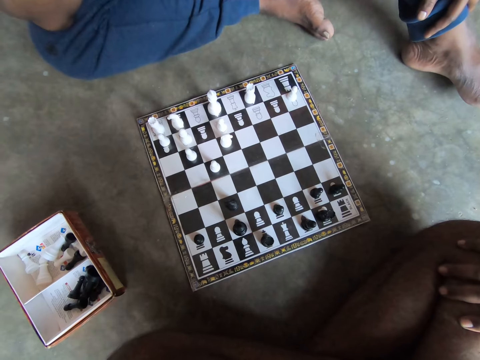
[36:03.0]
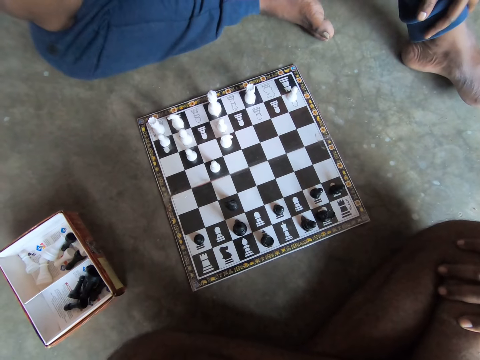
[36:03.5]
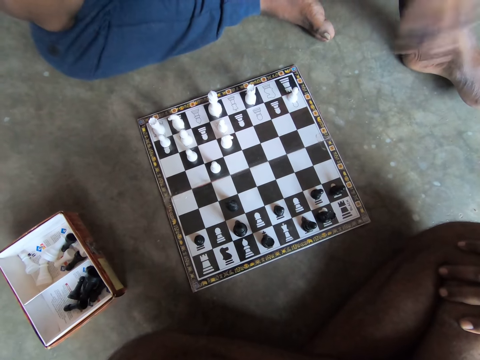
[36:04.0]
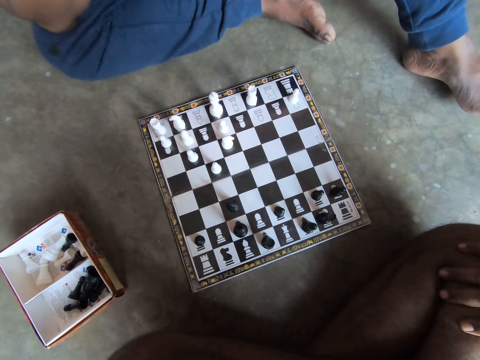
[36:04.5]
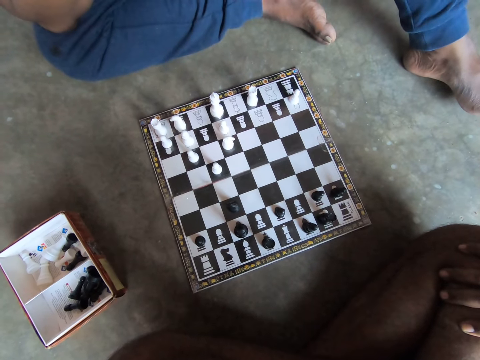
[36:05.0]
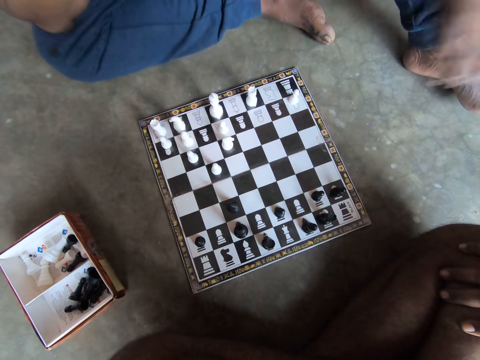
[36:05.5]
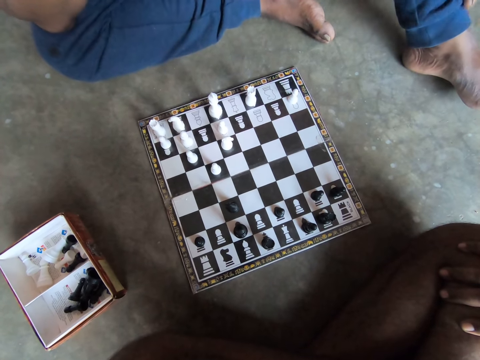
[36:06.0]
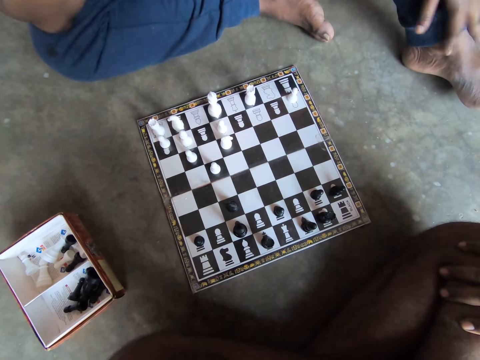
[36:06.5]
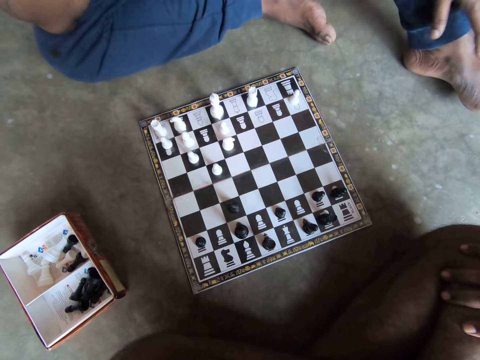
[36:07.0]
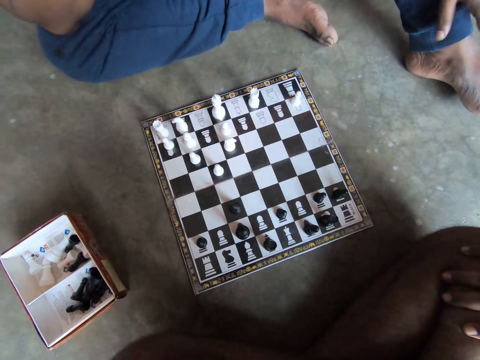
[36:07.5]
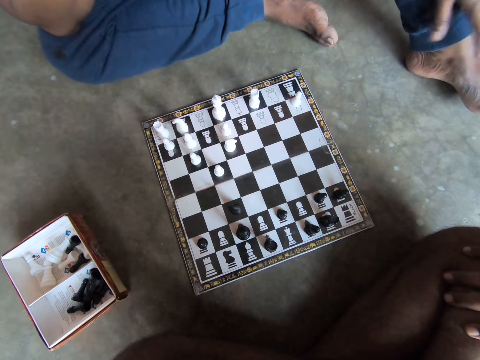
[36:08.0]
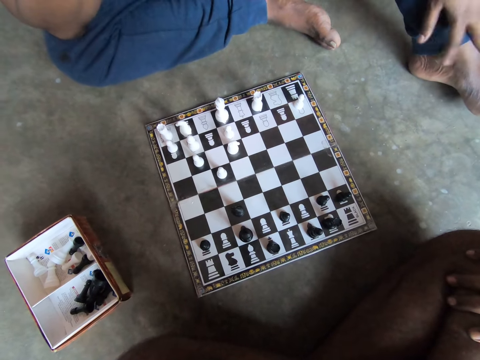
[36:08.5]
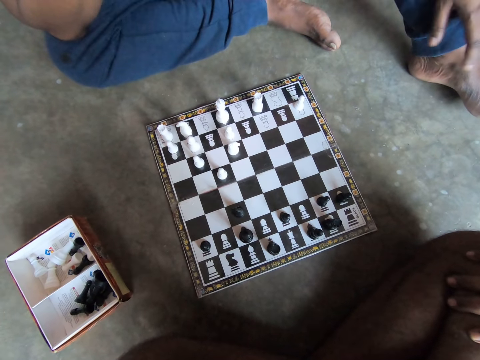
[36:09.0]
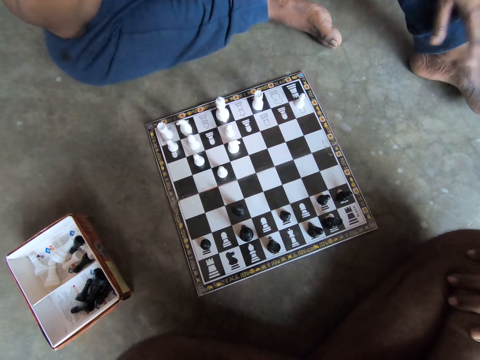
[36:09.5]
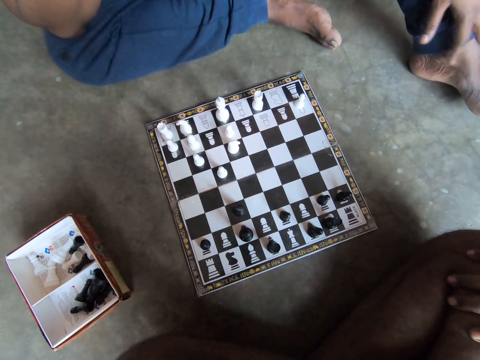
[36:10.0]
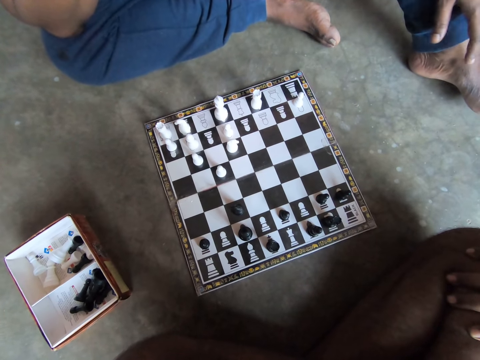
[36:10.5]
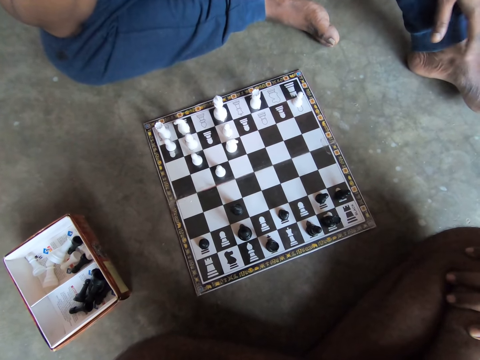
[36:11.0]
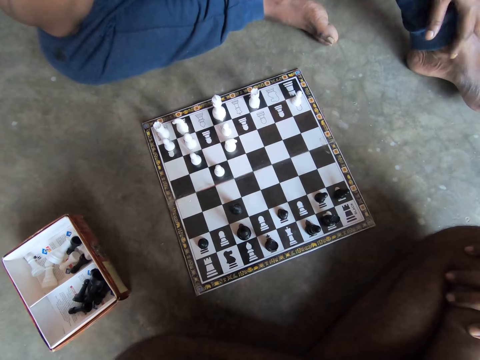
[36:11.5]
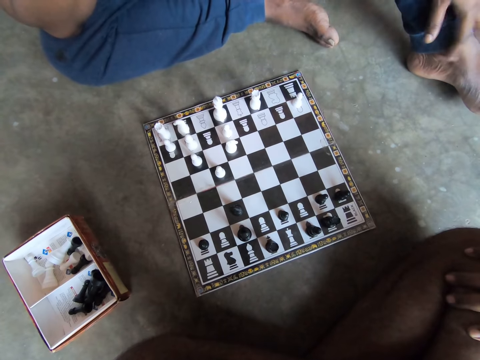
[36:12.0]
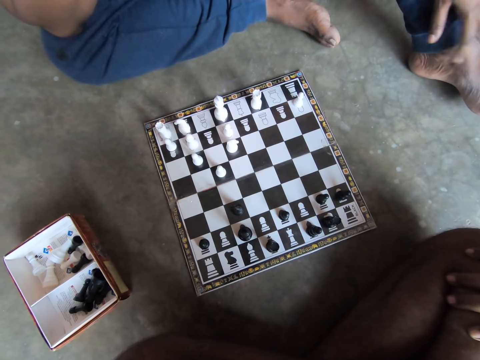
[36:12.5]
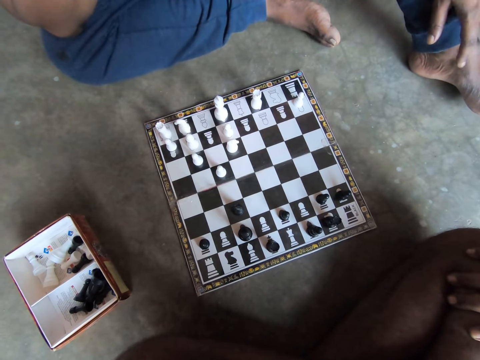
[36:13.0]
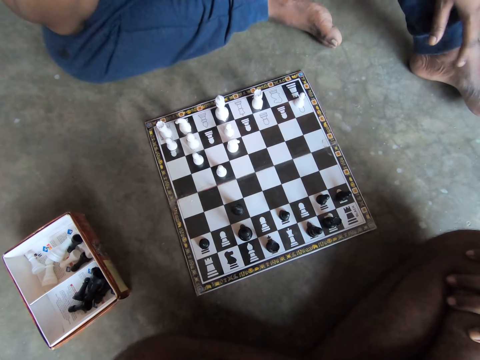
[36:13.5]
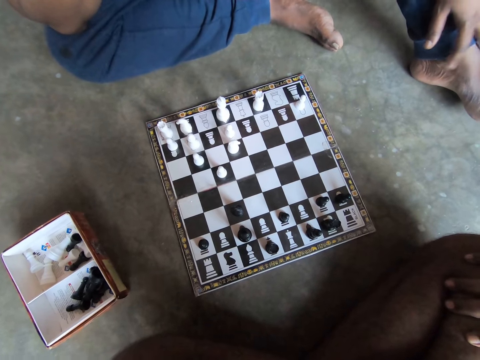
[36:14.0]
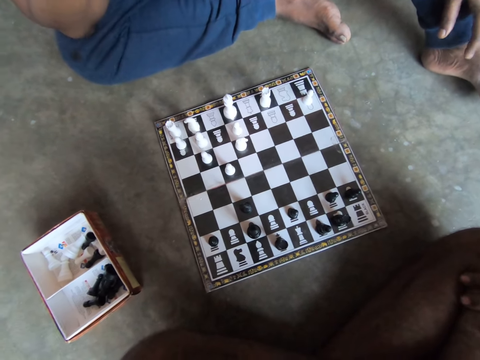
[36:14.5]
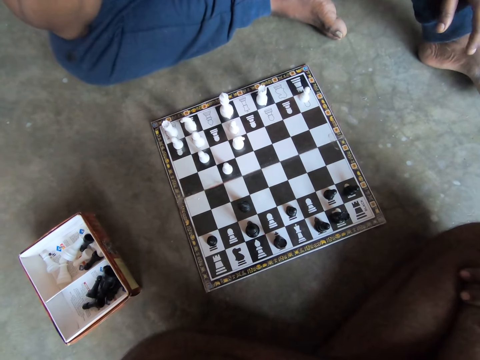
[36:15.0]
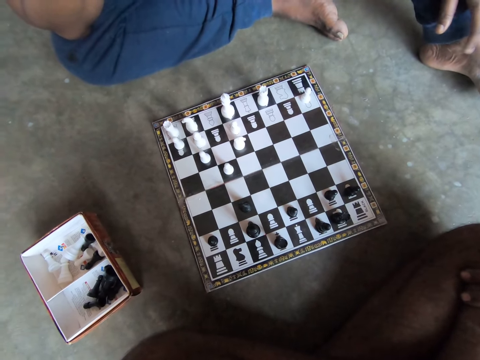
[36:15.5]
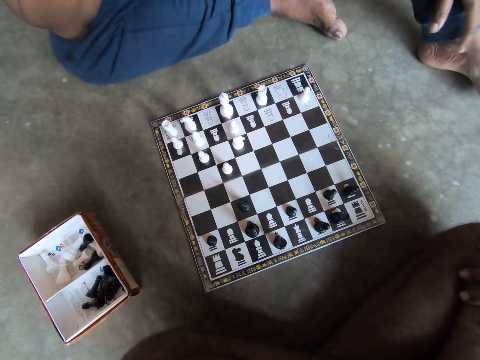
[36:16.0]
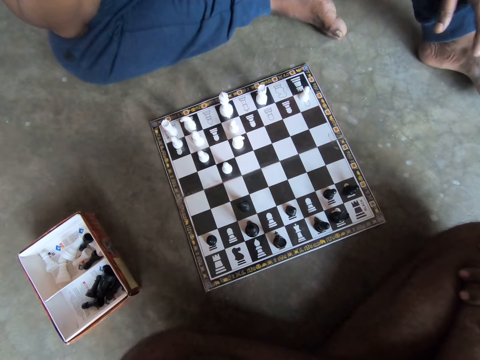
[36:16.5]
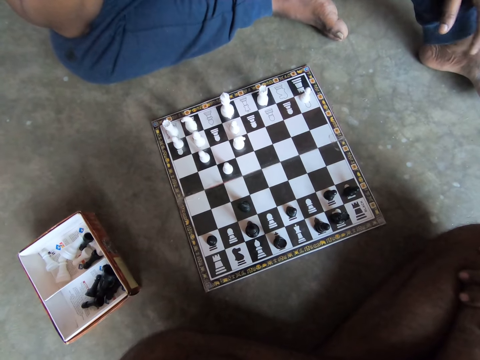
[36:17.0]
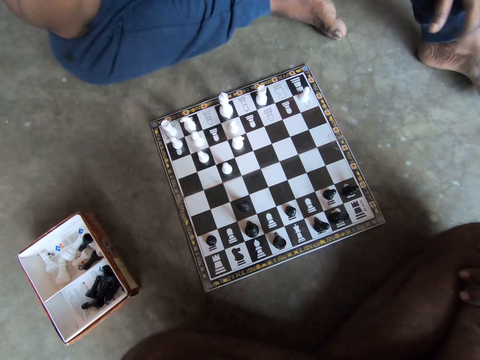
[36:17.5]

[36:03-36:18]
A man removes his hand from his leg. The man puts his hand on his leg. The man taps his foot with his fingers.

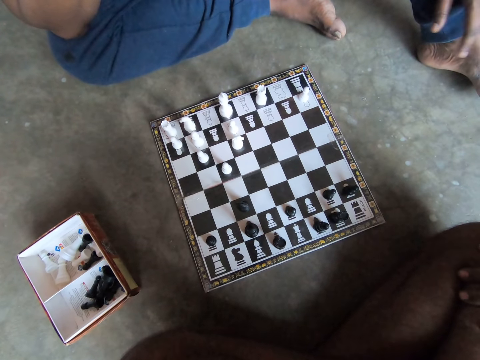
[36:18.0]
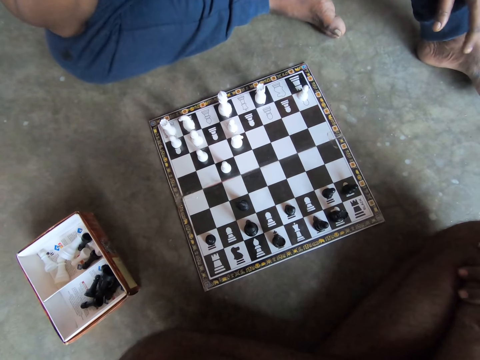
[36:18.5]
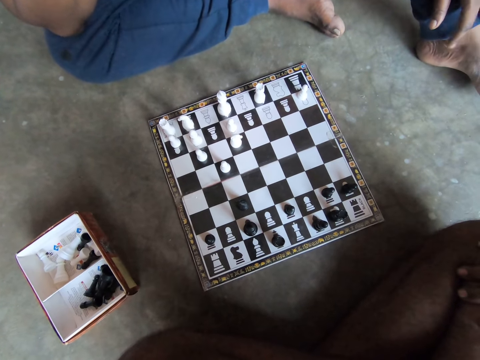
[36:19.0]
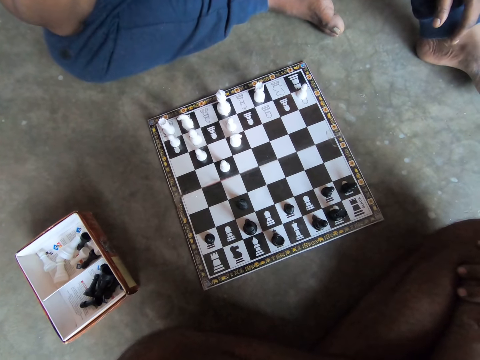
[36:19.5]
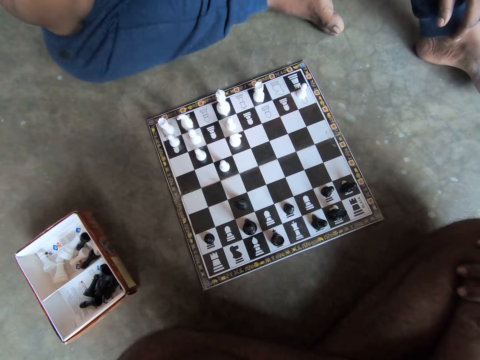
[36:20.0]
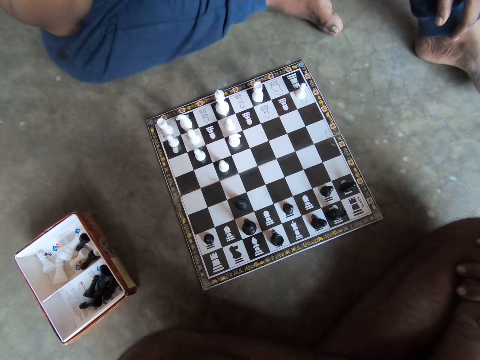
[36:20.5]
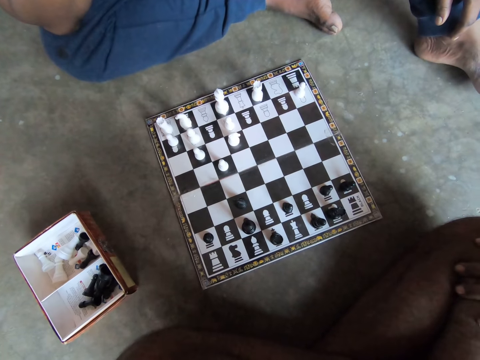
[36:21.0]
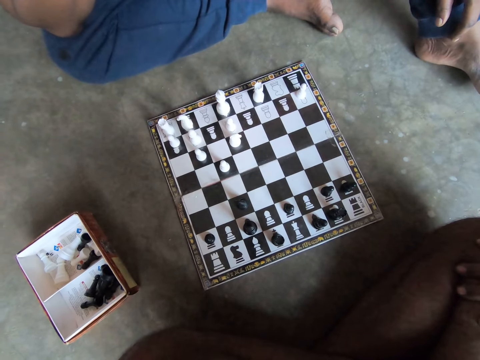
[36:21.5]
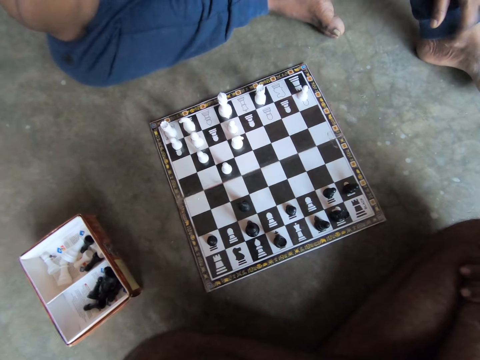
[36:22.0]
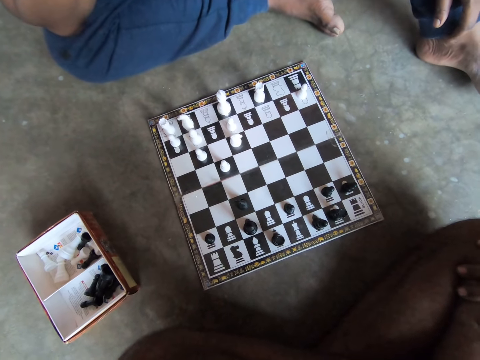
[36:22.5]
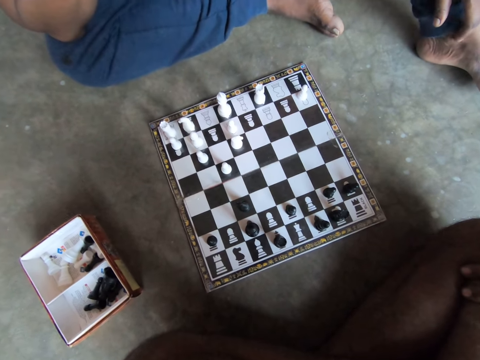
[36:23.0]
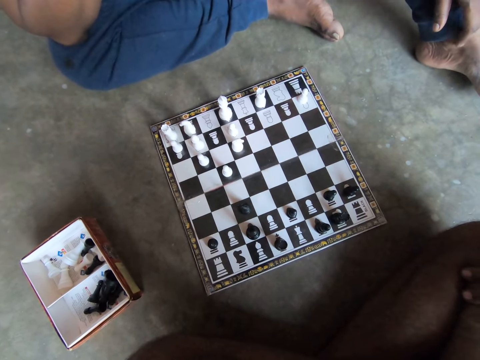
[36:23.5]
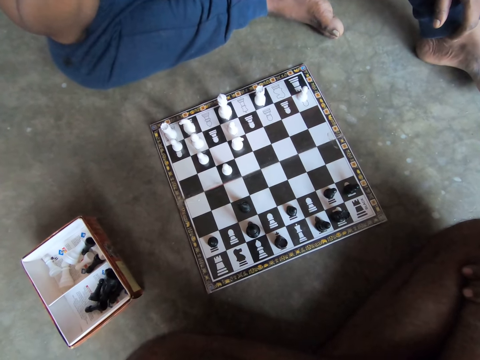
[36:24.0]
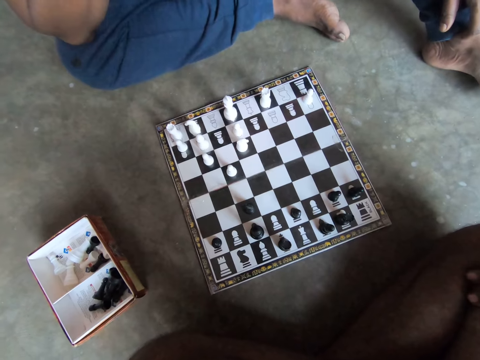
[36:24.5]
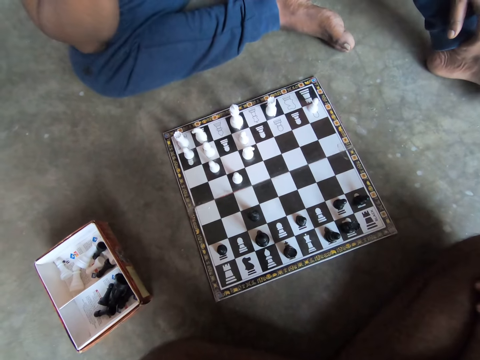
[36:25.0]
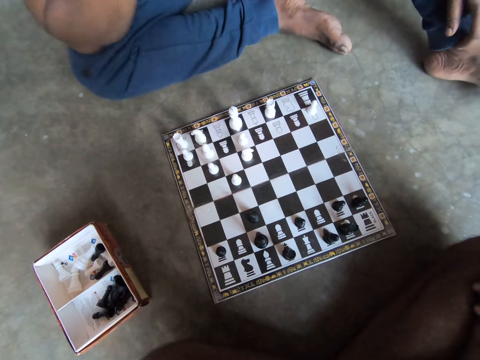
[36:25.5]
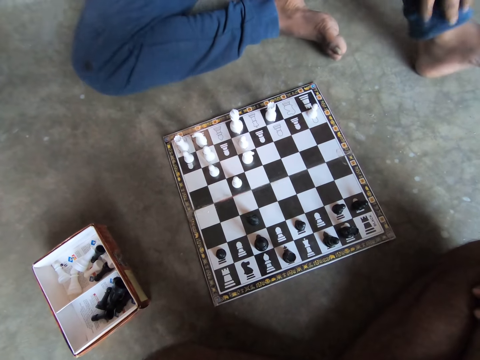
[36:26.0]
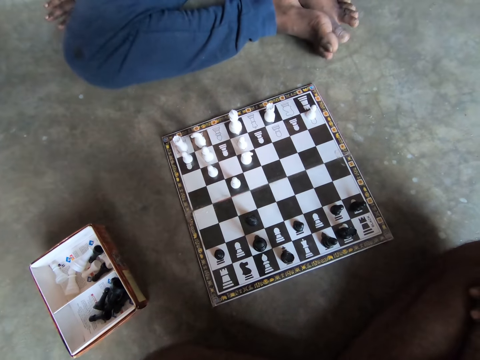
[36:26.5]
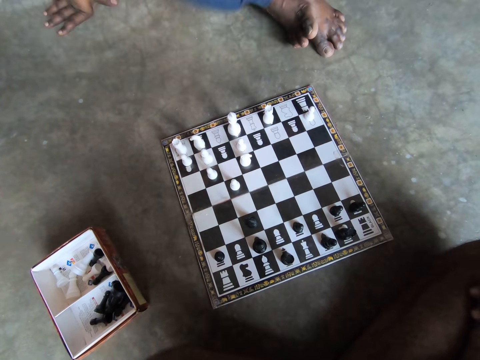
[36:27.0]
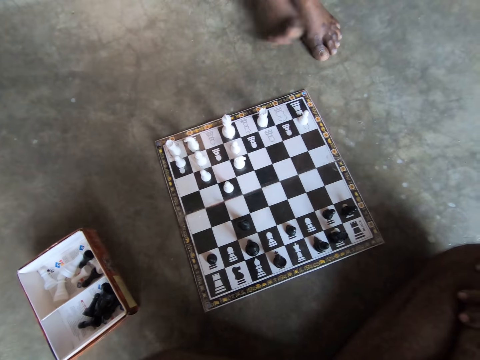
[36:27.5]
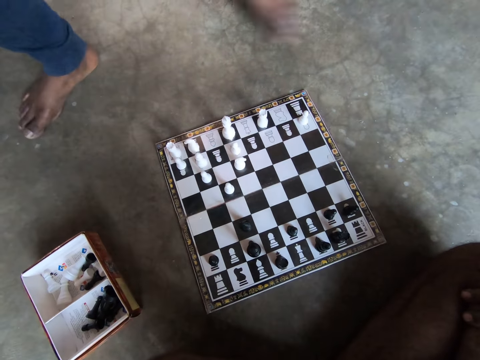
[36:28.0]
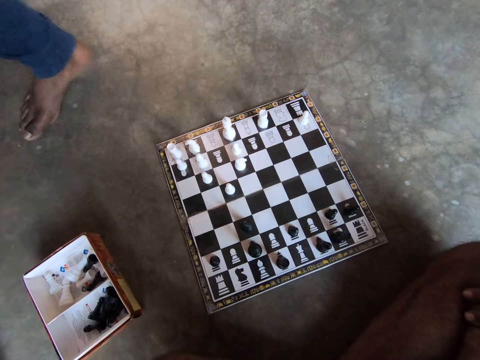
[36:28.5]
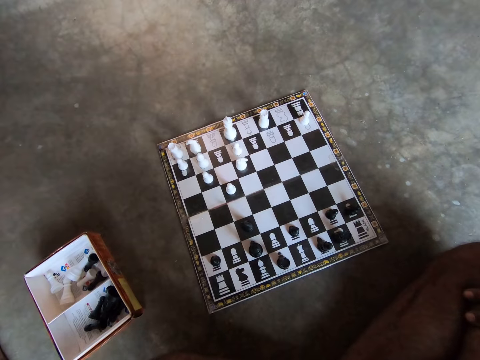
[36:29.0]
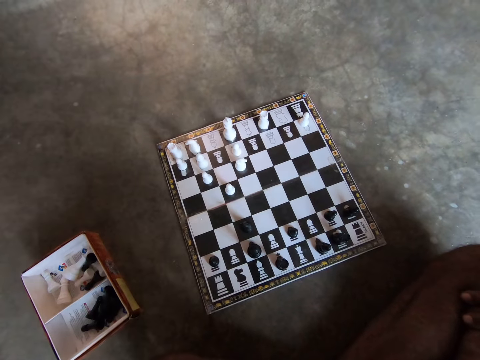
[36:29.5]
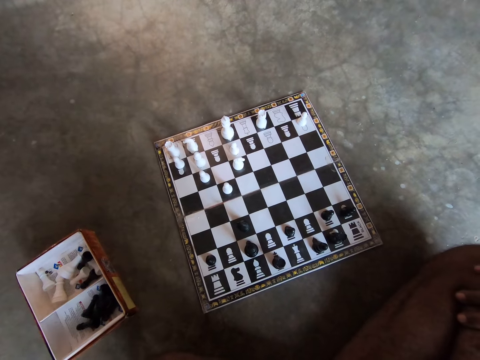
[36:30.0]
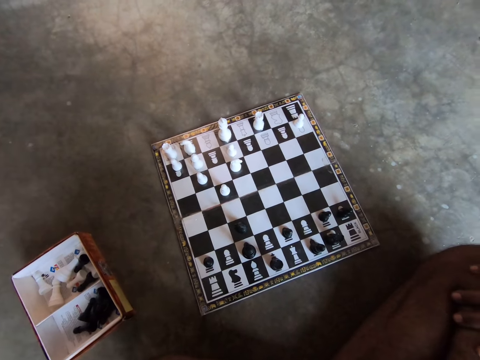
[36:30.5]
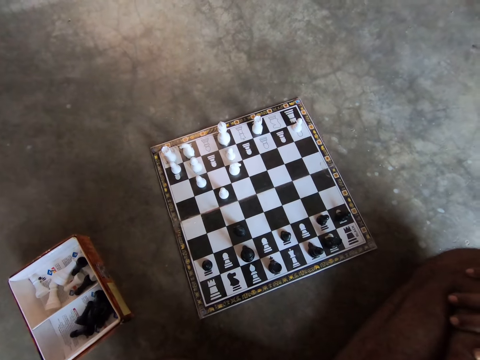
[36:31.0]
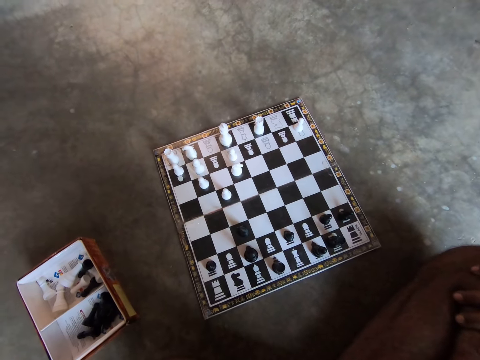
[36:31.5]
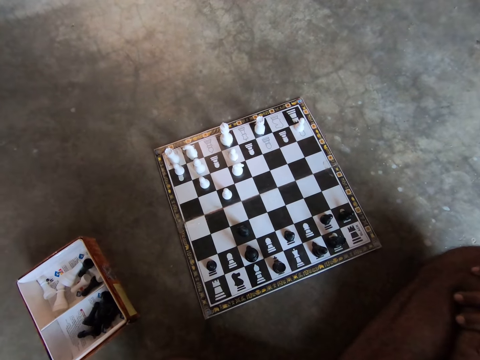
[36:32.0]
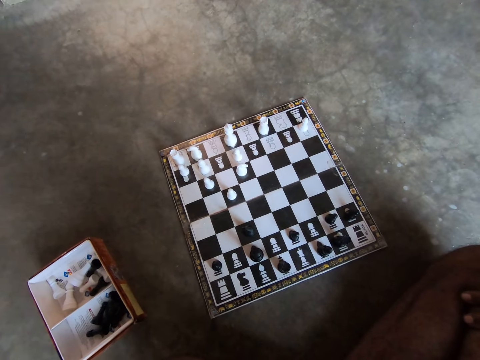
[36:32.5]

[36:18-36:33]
A man moves his leg. The man walks away from the chess board.
